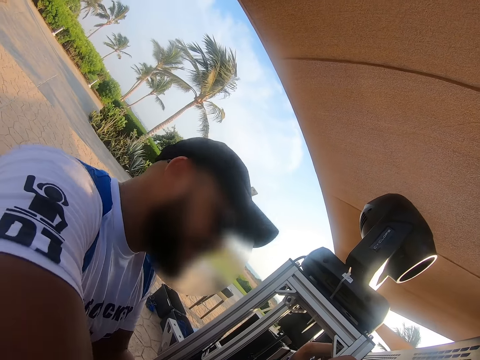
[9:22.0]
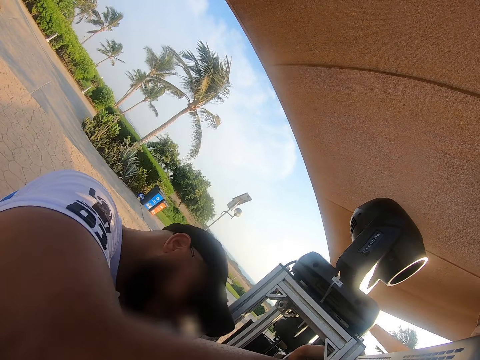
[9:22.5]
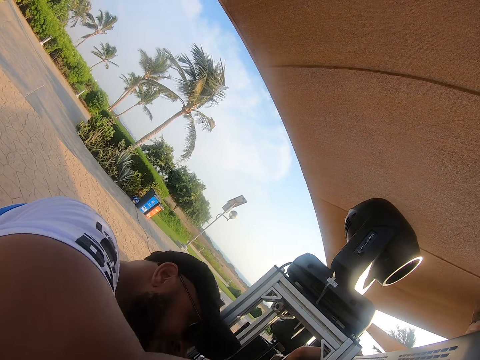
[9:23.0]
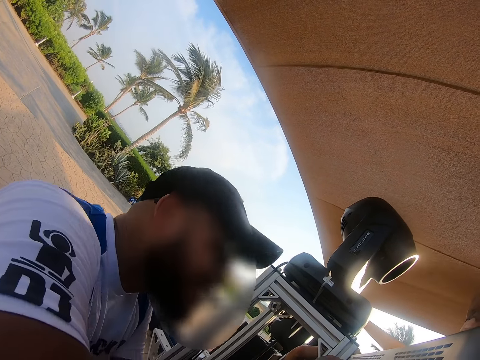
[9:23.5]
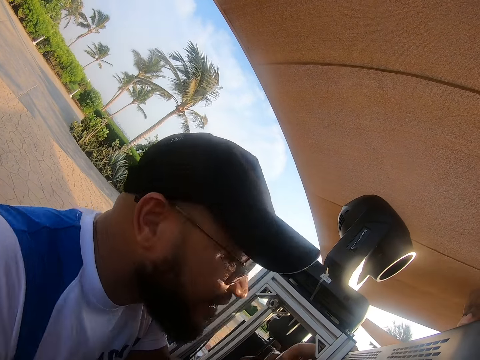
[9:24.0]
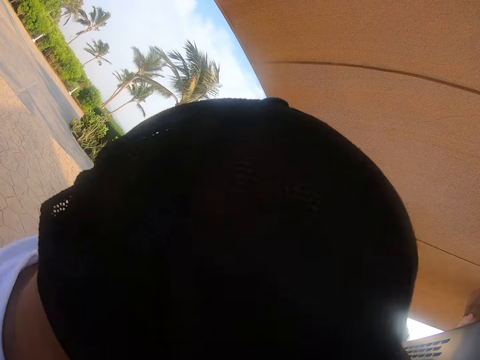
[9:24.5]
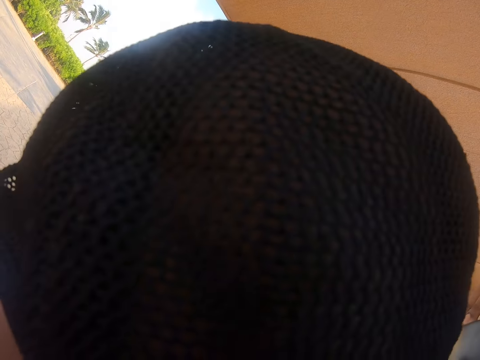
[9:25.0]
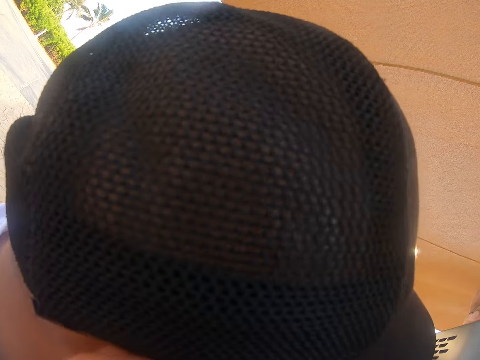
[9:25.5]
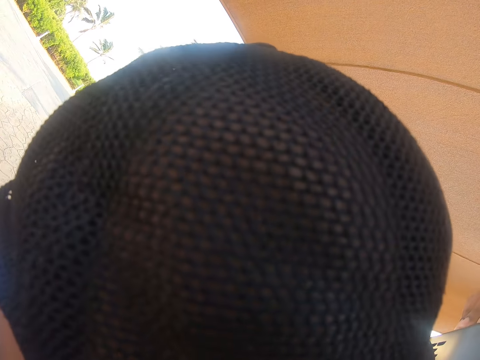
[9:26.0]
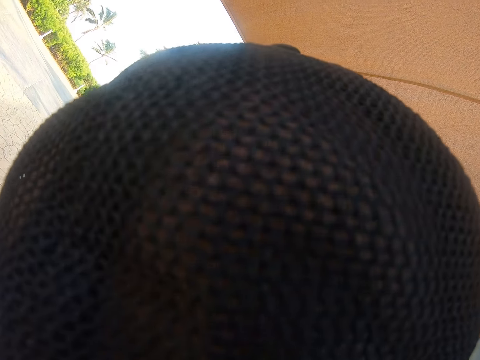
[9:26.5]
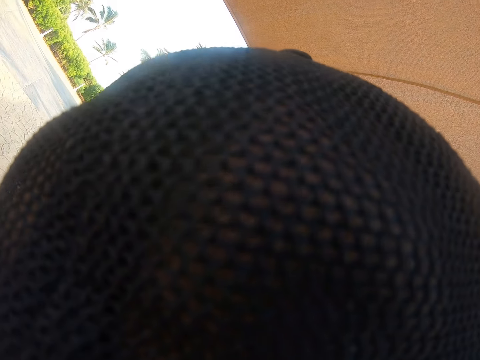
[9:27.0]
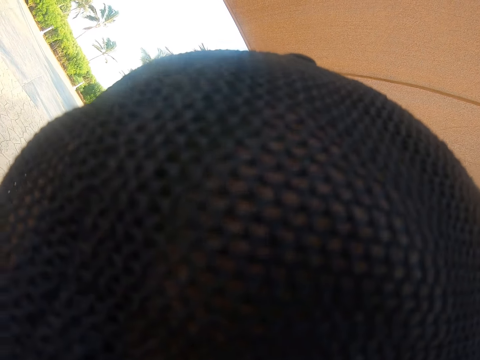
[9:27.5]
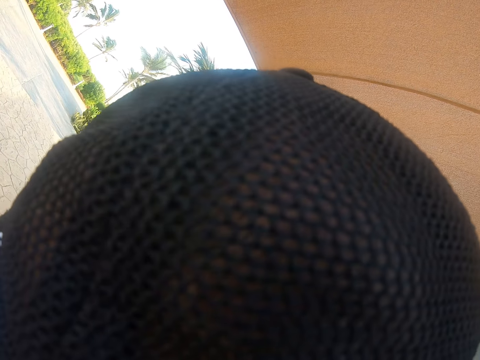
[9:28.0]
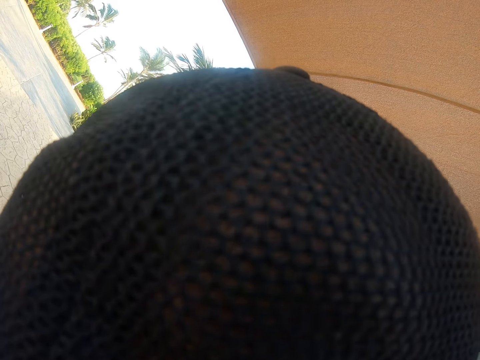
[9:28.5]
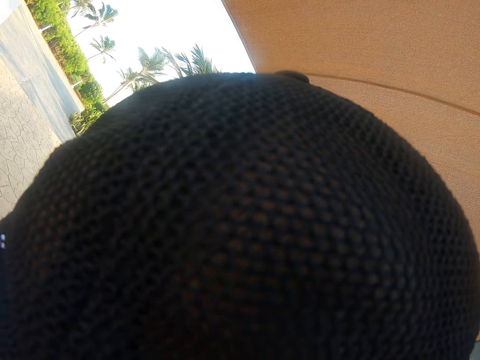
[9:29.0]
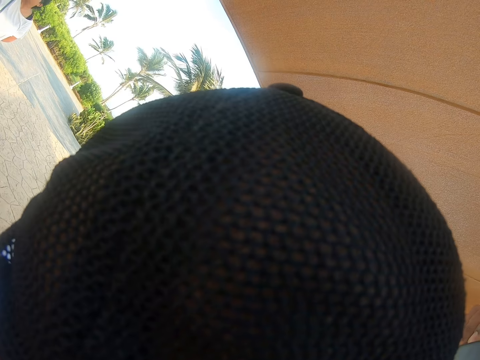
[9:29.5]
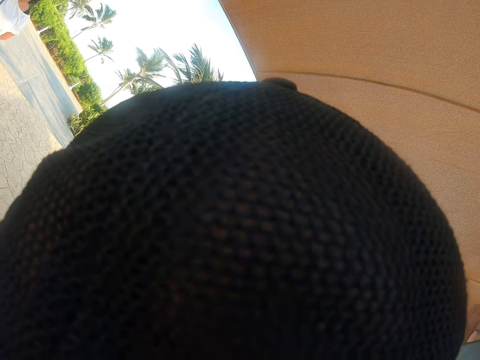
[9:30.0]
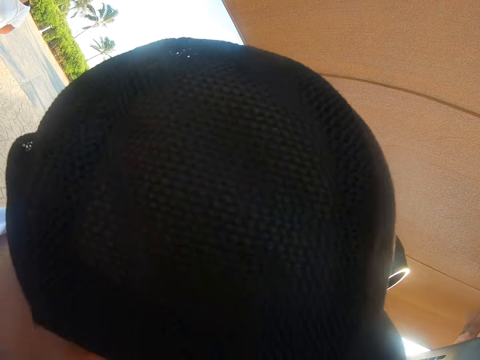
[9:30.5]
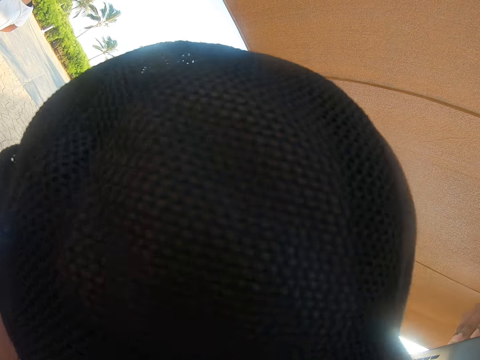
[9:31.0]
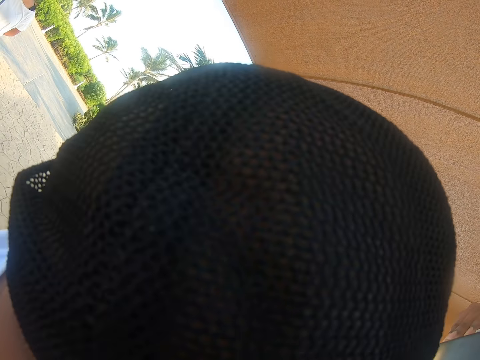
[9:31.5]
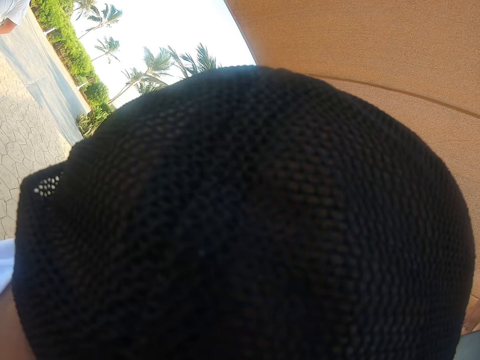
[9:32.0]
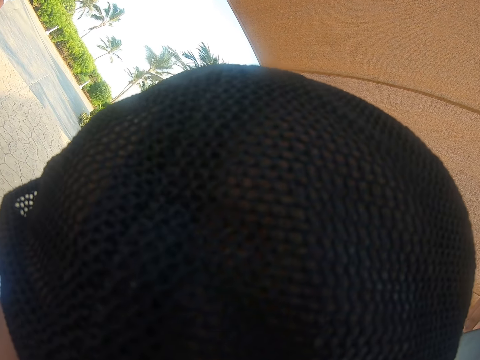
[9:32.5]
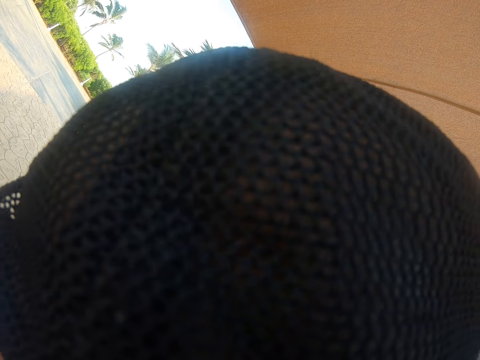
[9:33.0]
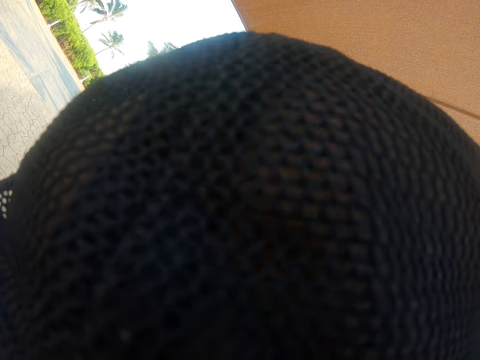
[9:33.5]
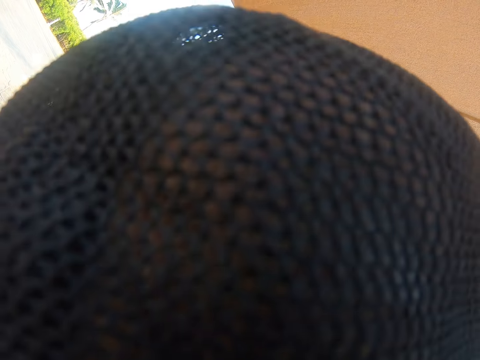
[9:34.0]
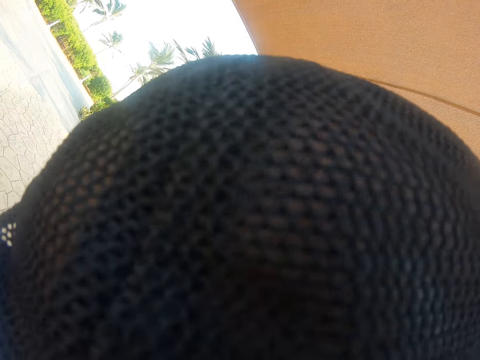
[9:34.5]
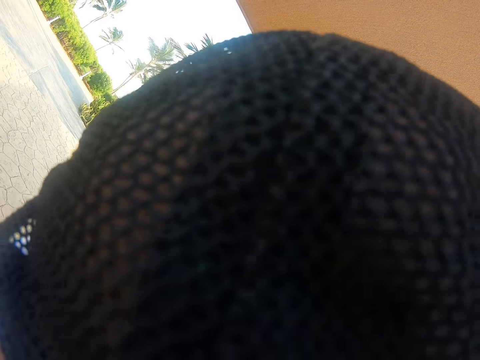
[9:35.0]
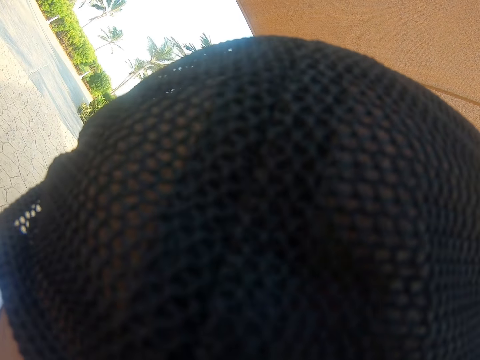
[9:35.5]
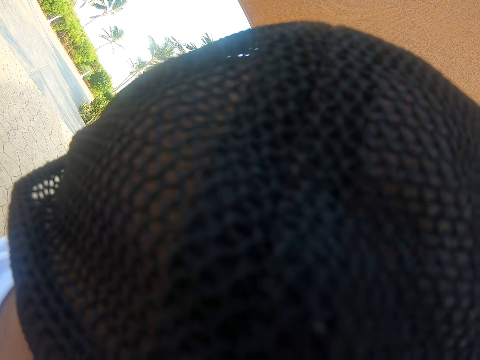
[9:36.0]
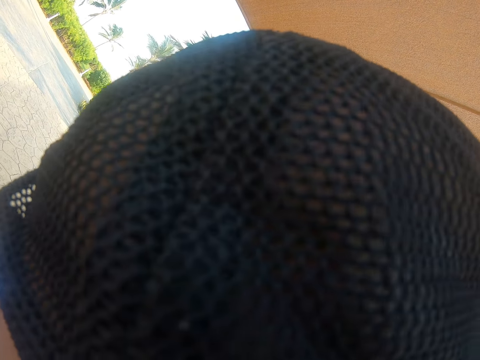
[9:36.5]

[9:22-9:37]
A man fixes the TV. The camera wearer looks at the man's cap.

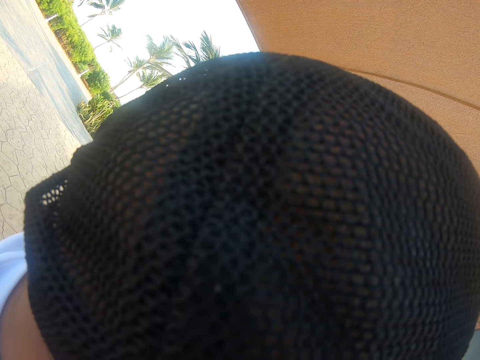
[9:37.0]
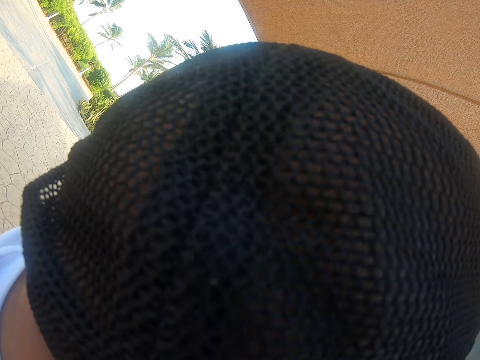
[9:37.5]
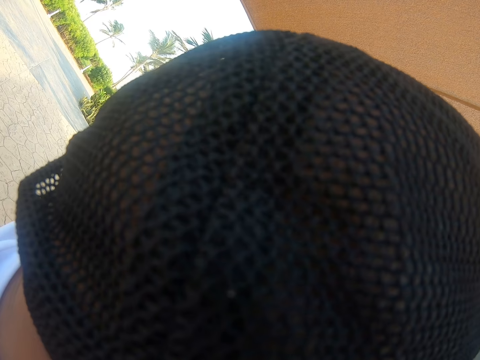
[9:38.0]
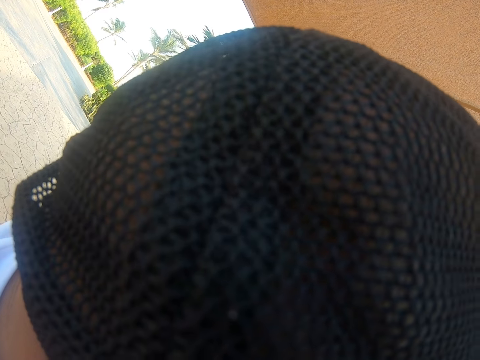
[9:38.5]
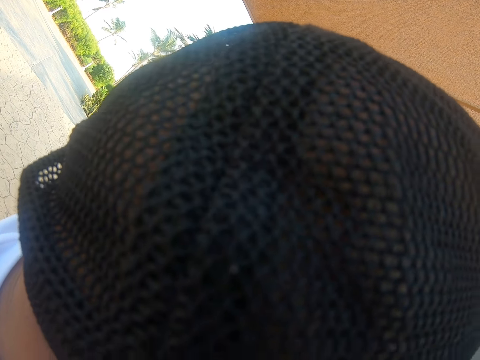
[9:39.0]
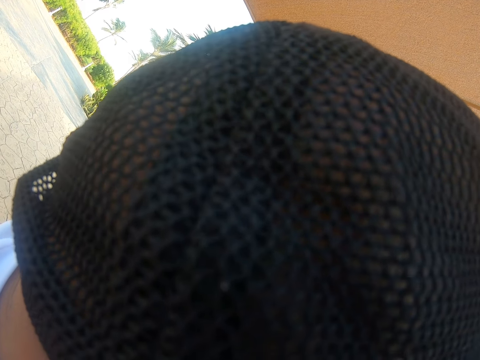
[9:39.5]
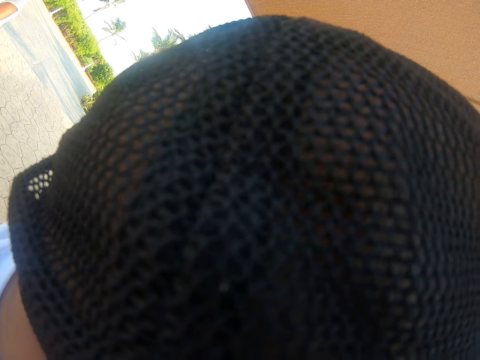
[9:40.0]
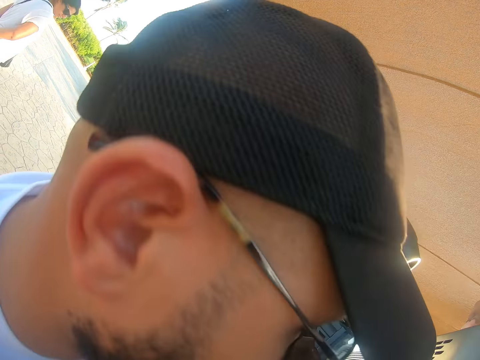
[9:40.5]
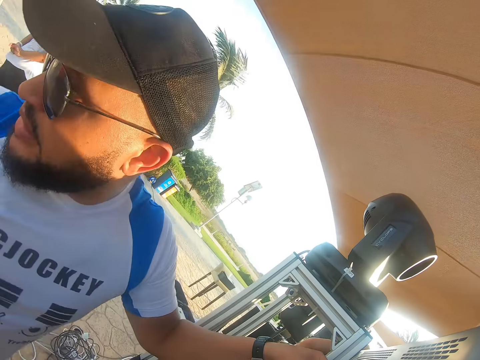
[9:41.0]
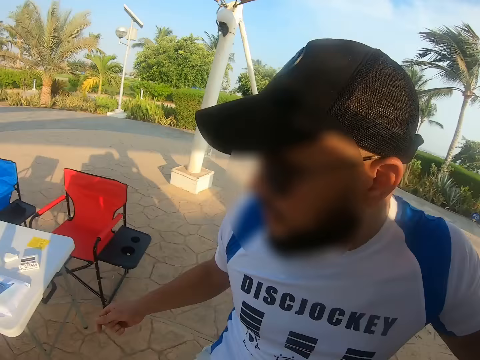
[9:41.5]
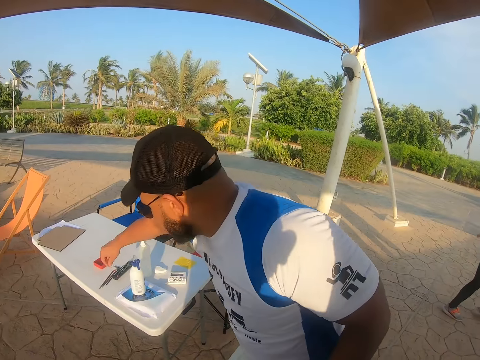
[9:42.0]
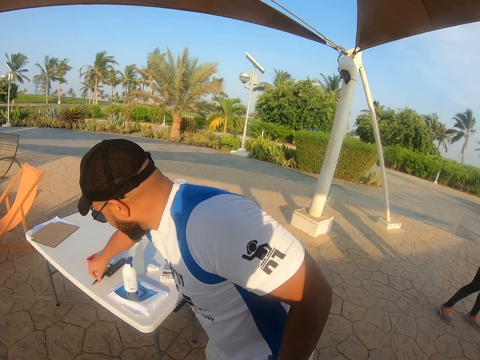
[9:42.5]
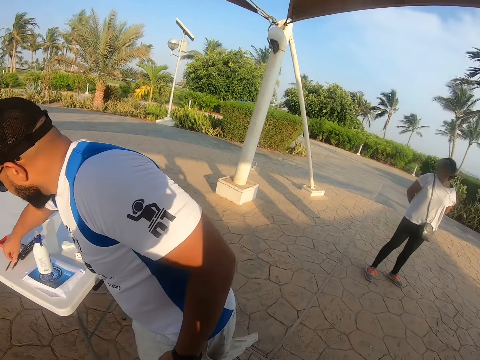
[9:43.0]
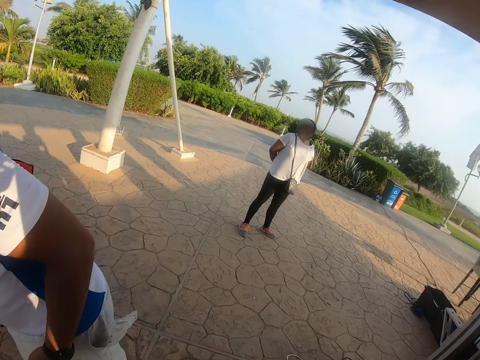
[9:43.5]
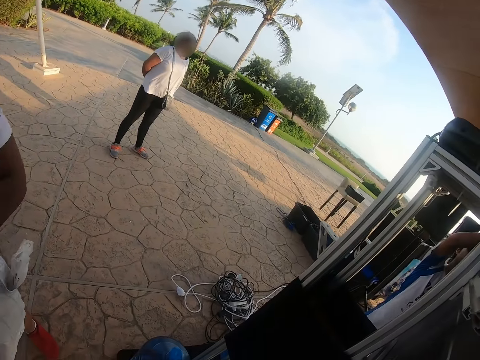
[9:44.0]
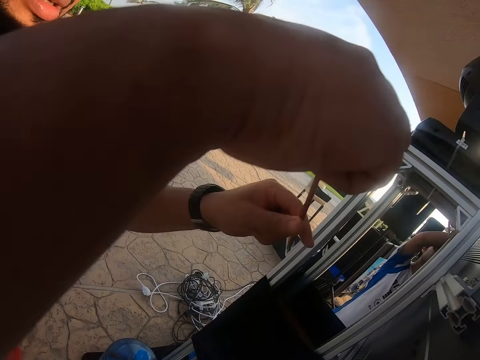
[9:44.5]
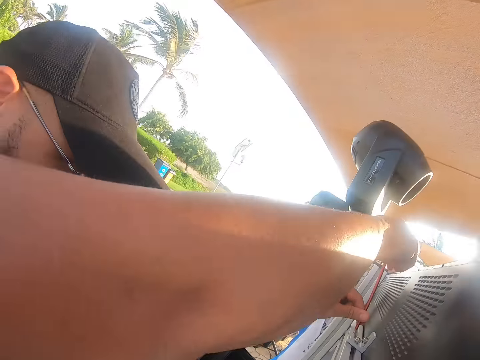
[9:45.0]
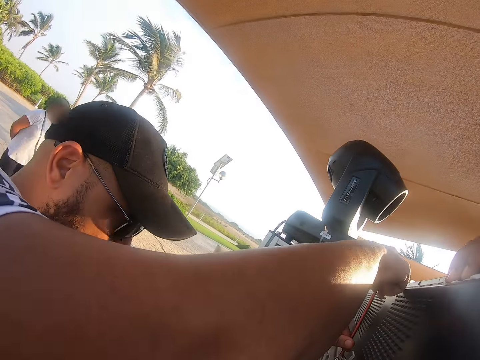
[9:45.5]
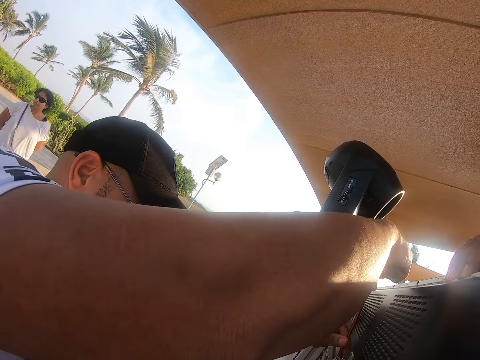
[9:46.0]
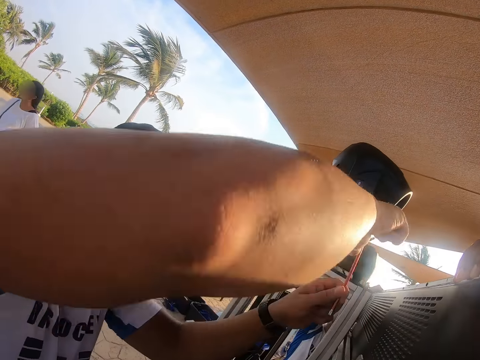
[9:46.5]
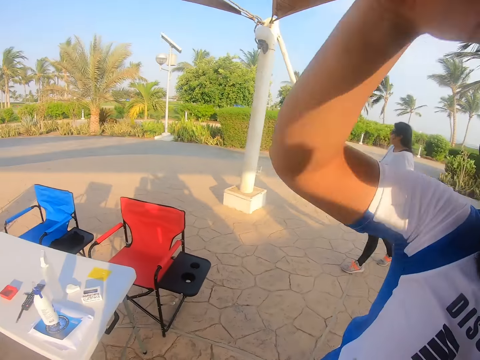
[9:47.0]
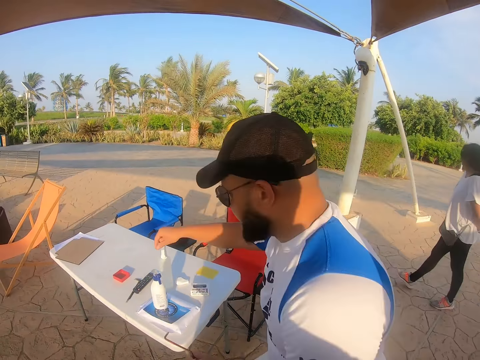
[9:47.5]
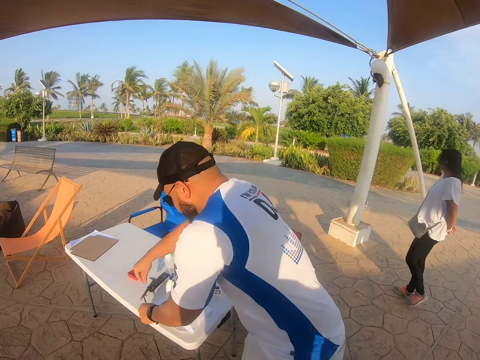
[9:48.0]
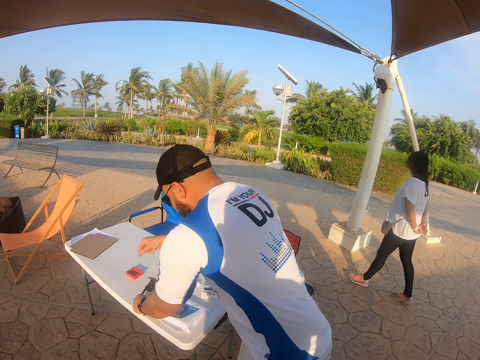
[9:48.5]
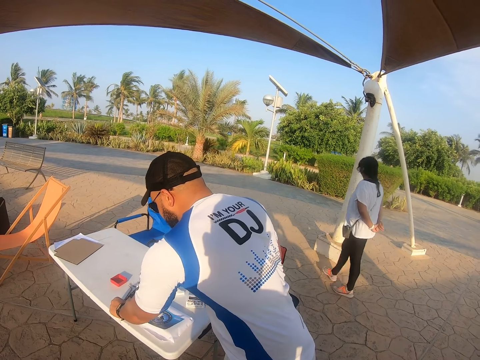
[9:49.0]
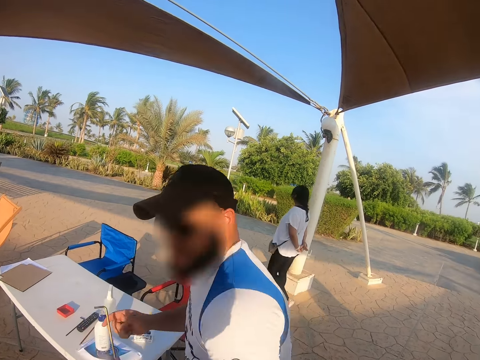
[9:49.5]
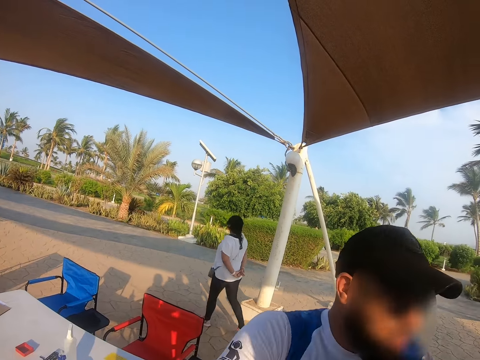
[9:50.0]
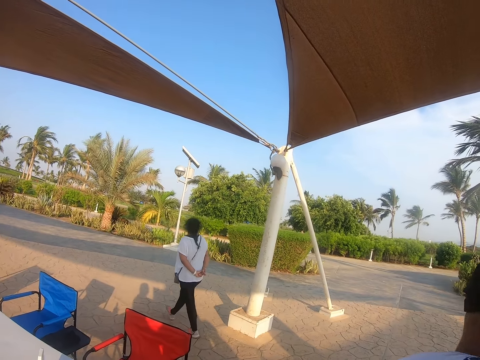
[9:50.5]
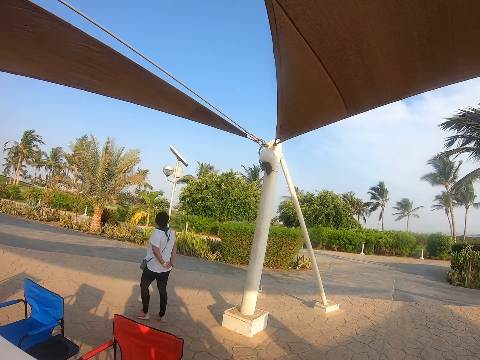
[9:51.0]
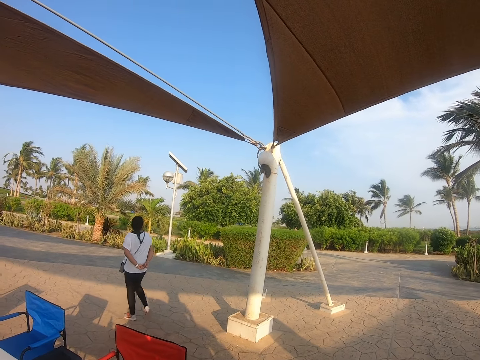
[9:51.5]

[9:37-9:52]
A man walks towards the table and picks up a metal rod. The man fixes the TV. The man holds an object. The man picks up the metal rod. A lady walks around. The camera wearer looks at the lady.
